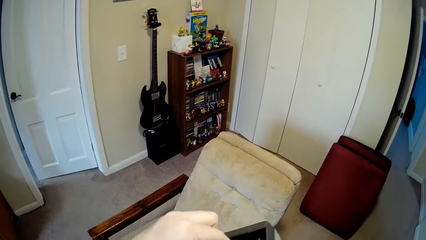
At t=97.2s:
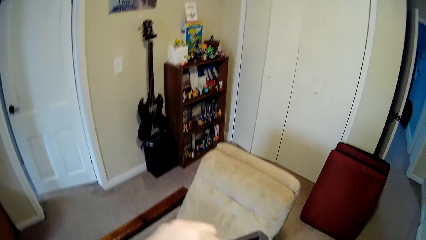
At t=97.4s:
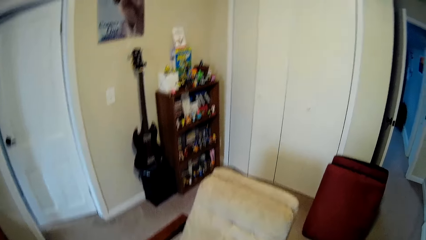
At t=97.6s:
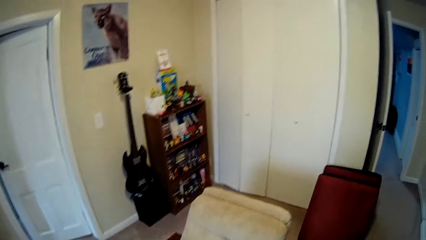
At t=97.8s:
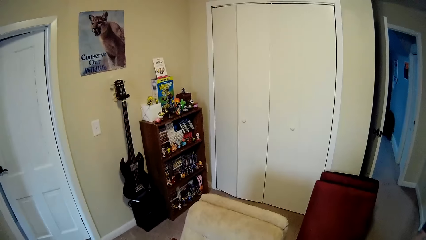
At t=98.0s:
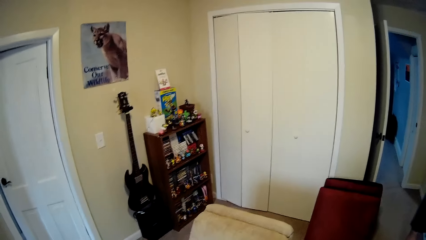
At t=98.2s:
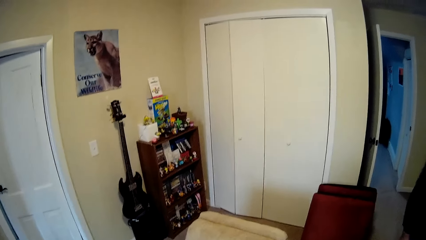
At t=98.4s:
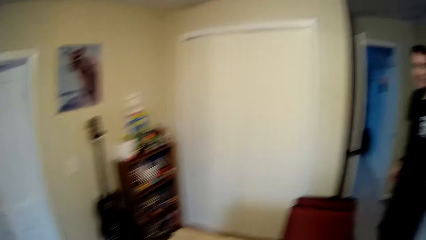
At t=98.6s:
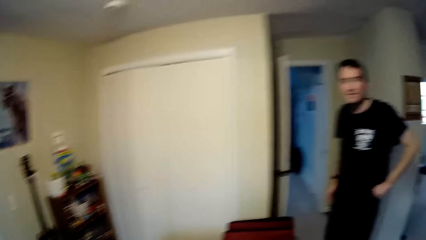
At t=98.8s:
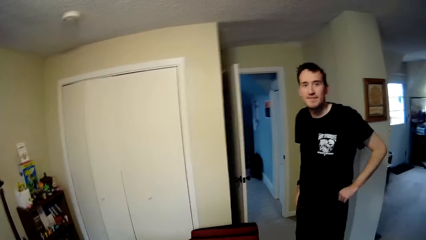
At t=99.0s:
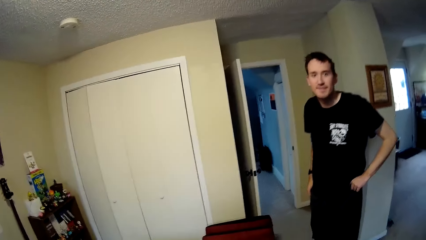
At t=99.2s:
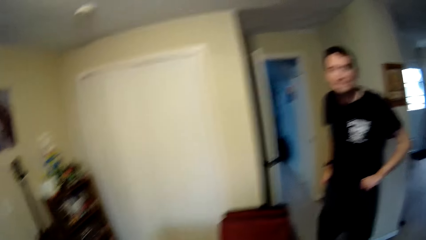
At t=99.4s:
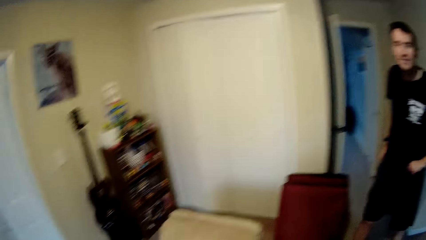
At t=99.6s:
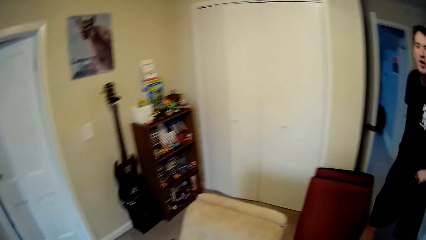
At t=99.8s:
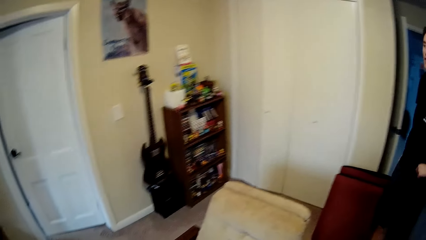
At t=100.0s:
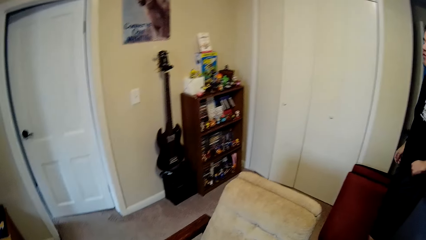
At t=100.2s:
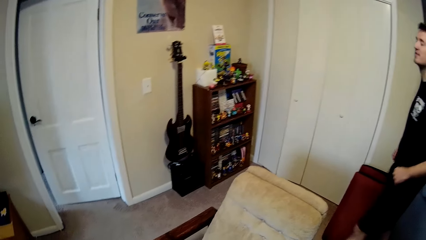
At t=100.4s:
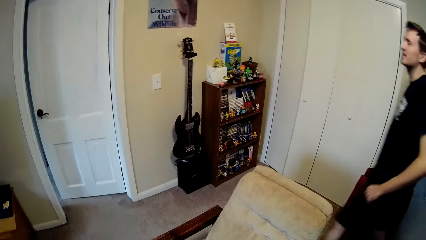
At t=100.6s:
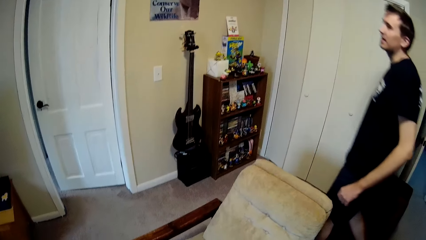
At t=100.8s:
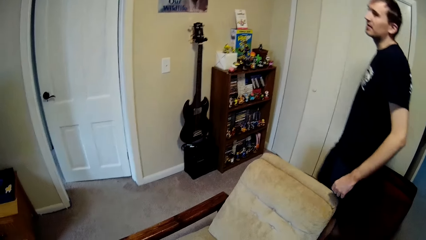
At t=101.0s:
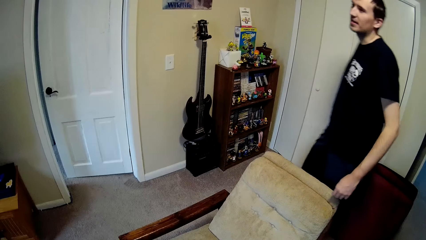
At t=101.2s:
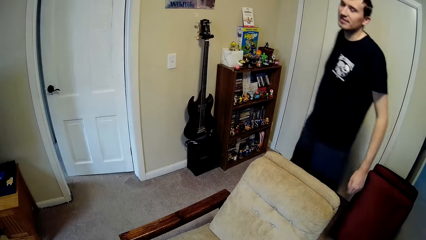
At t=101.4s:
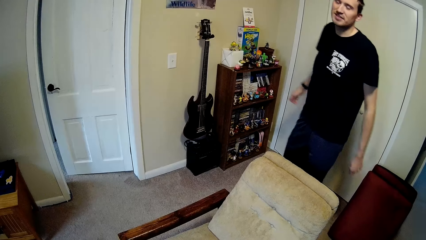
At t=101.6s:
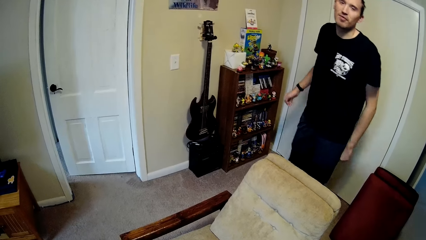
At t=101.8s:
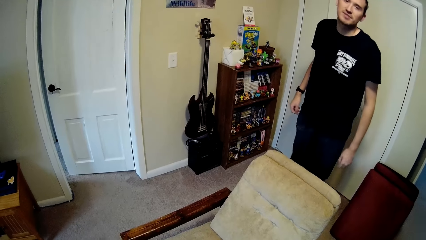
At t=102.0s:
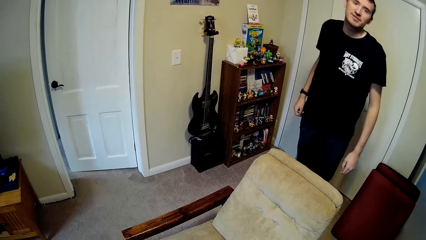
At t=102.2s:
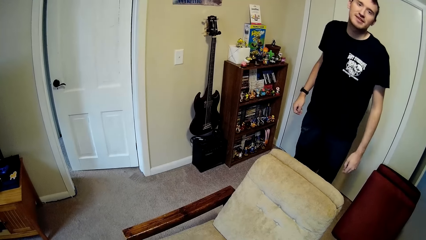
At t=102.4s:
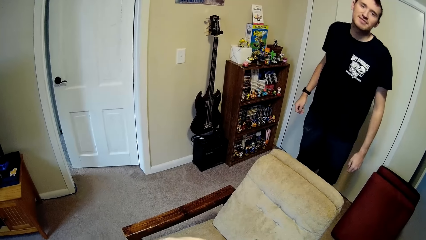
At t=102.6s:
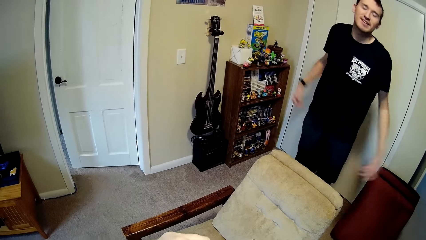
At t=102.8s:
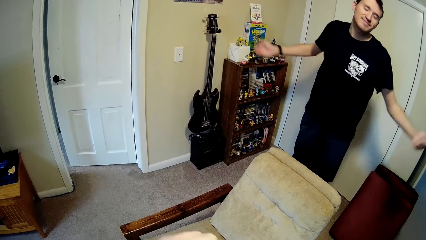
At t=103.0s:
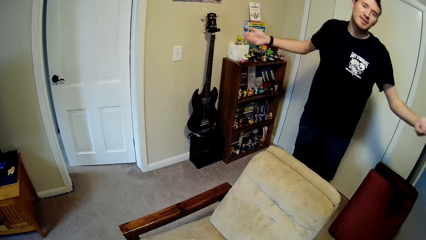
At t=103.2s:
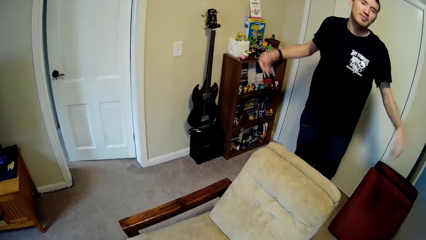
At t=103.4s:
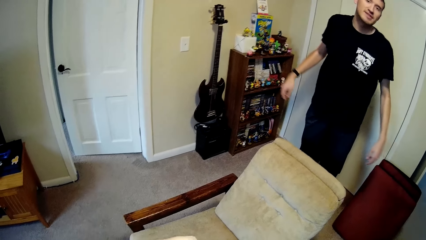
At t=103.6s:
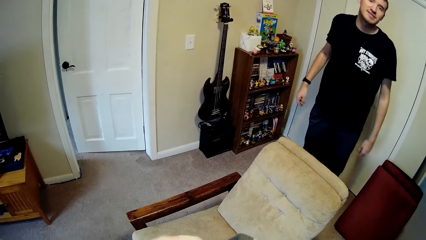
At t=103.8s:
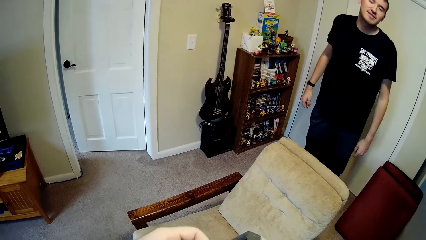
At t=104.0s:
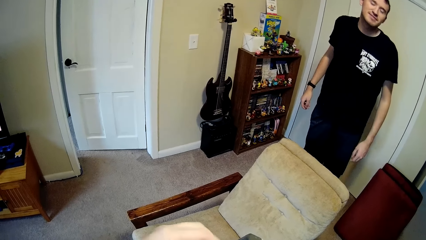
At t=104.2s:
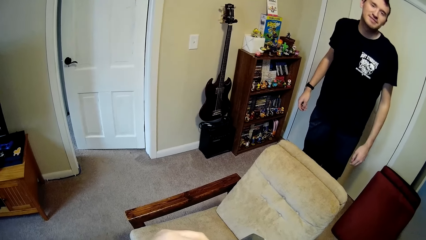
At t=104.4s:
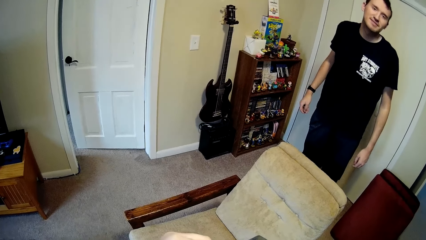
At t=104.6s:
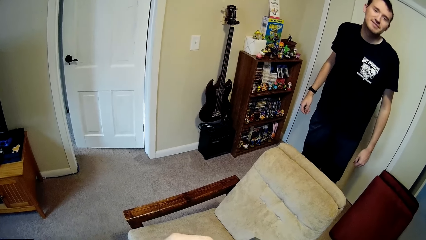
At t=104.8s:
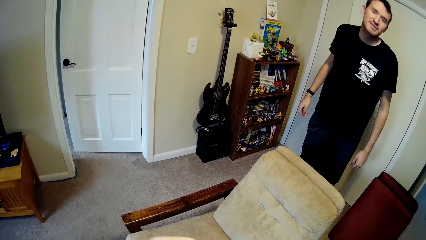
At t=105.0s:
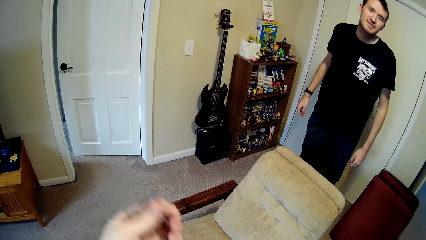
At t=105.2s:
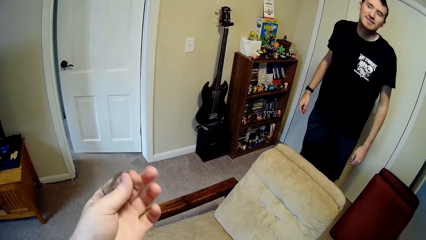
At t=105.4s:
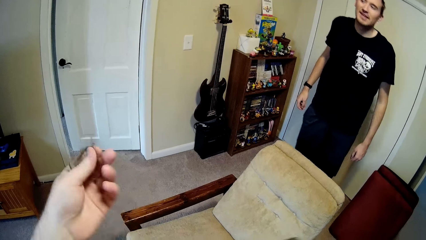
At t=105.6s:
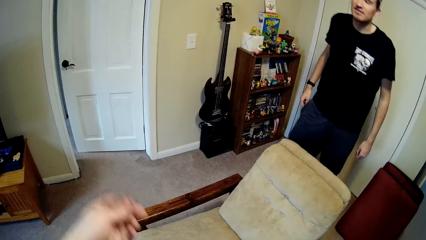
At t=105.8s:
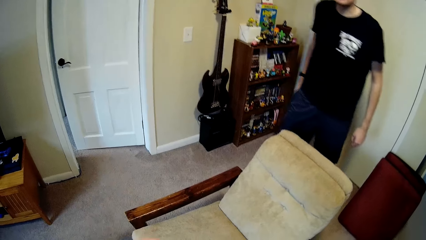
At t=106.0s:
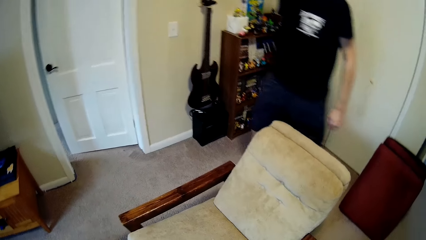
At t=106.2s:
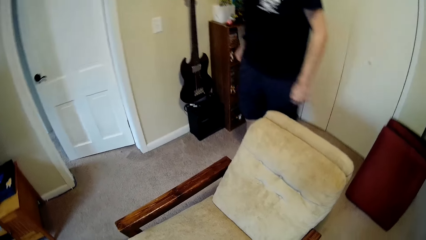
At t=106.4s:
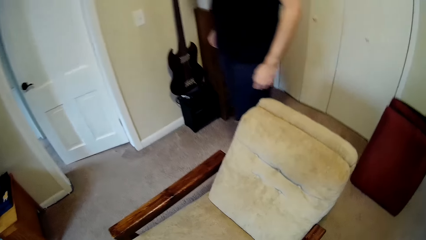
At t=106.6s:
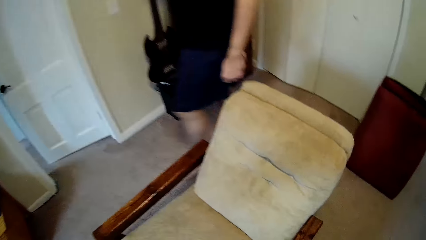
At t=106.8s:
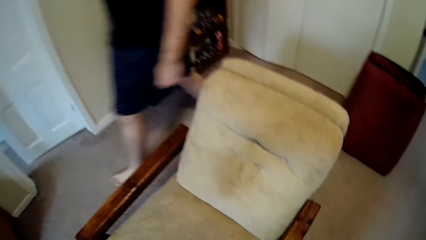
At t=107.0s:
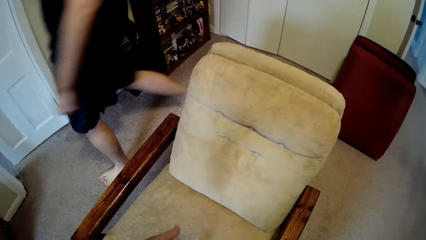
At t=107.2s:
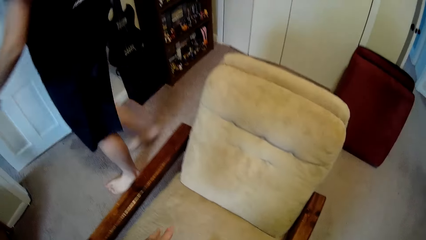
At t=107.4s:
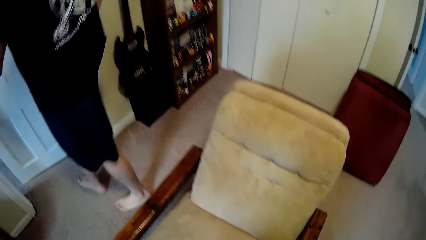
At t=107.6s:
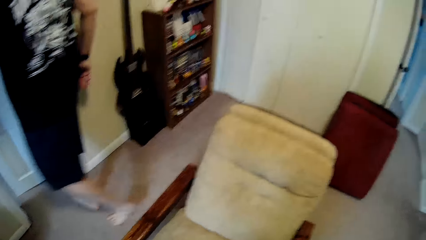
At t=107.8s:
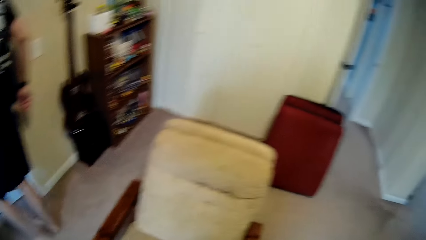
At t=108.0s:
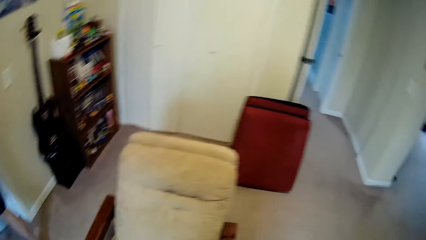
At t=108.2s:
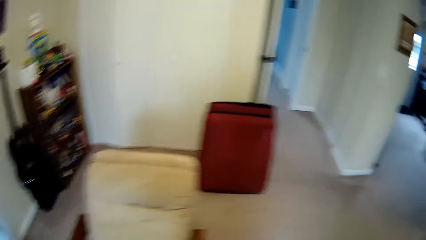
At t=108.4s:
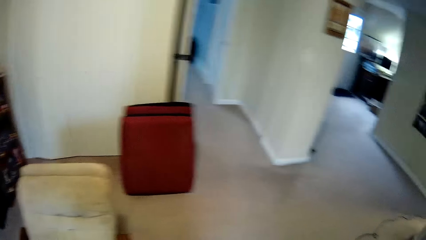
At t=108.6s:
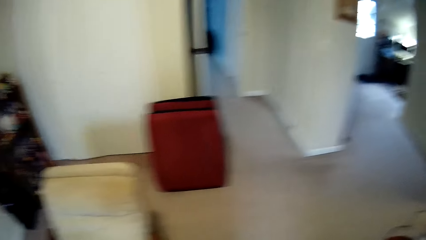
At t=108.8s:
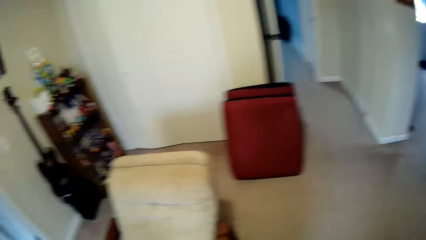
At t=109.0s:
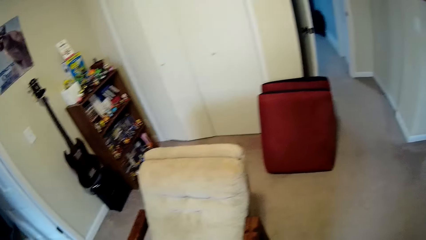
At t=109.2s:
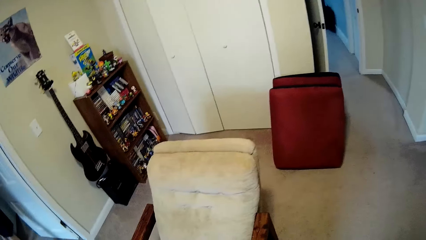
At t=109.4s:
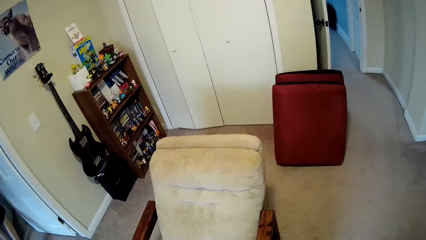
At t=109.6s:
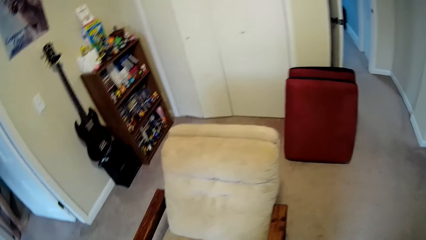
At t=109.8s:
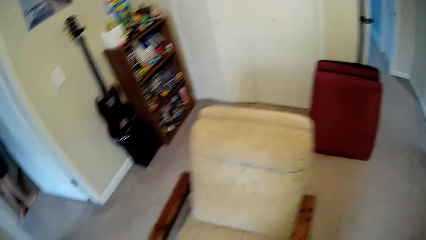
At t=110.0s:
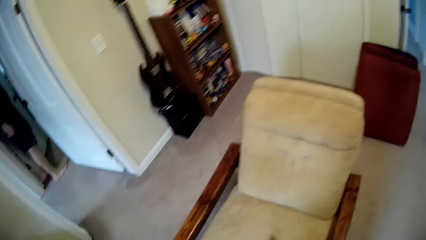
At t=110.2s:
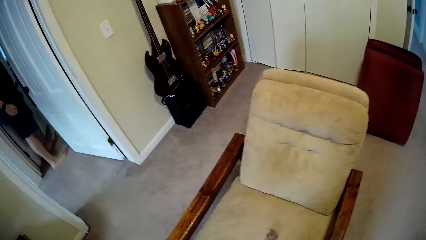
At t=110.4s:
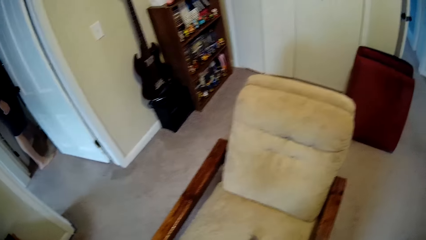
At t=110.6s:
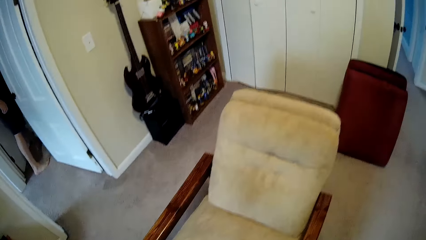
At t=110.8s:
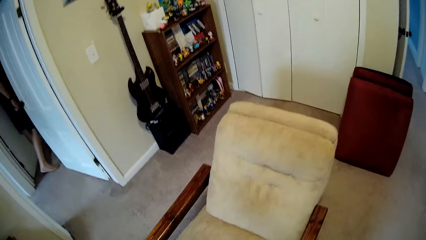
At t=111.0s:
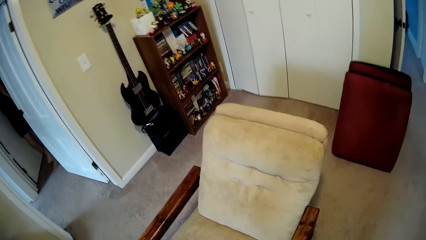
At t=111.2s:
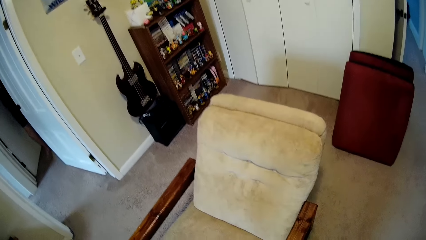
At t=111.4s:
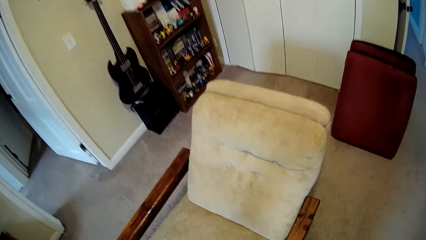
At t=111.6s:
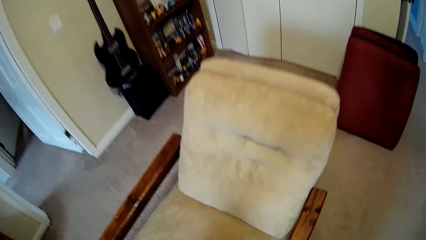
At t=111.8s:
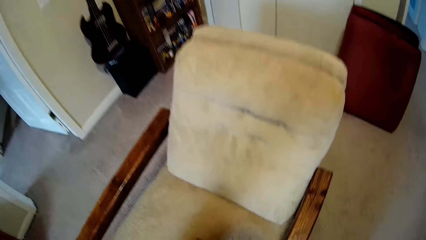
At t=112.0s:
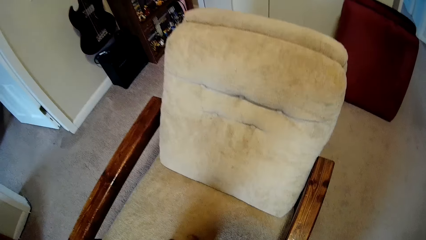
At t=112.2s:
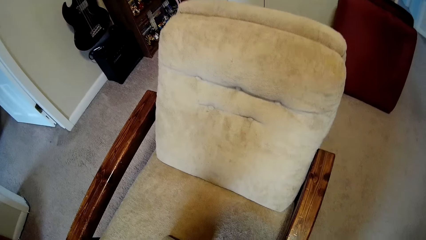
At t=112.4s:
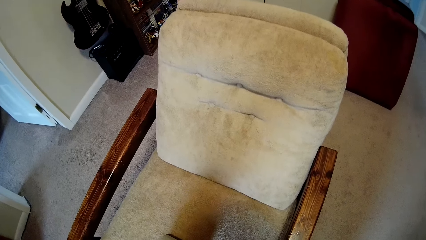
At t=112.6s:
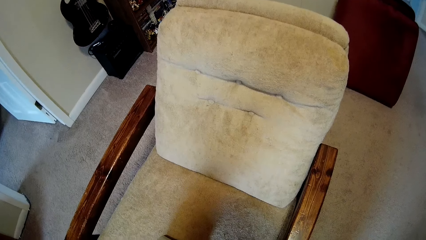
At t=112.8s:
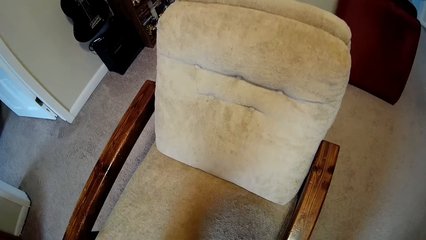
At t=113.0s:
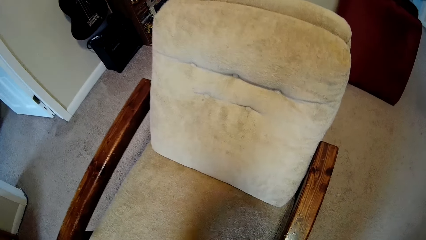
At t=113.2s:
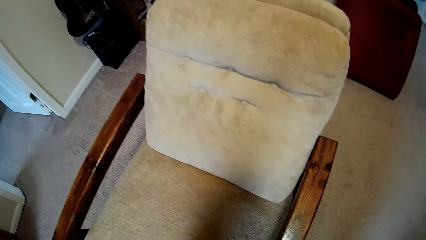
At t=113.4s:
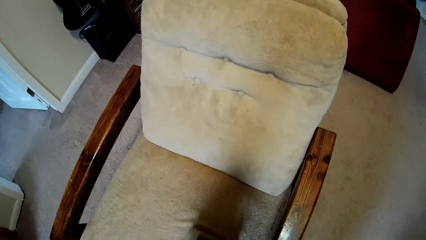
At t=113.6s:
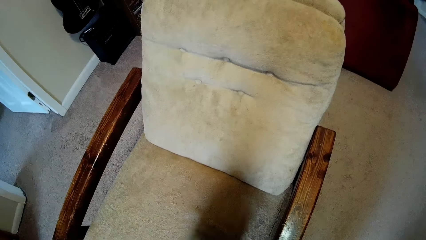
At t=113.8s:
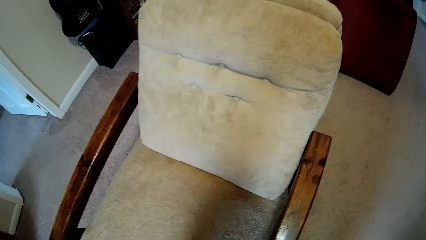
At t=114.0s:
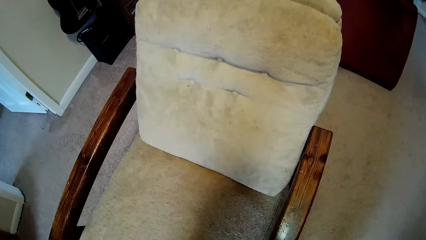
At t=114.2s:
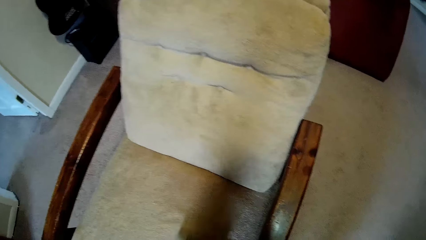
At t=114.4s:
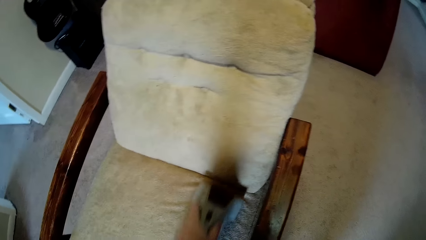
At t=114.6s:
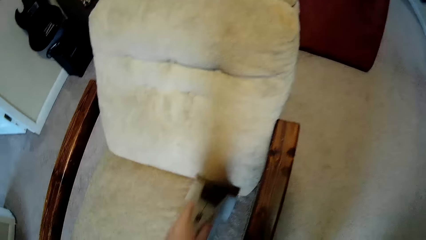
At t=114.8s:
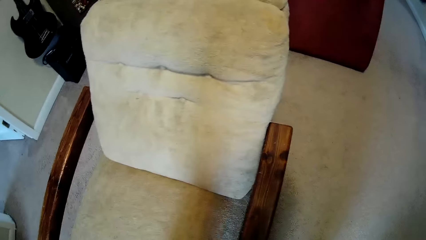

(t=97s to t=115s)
The camera wearer talks to a person. They turn the machine on. They clean the sofa using the sofa cleaning machine.
